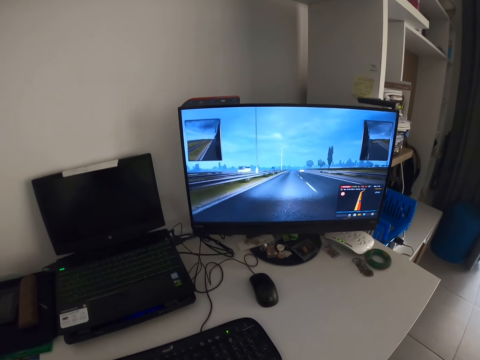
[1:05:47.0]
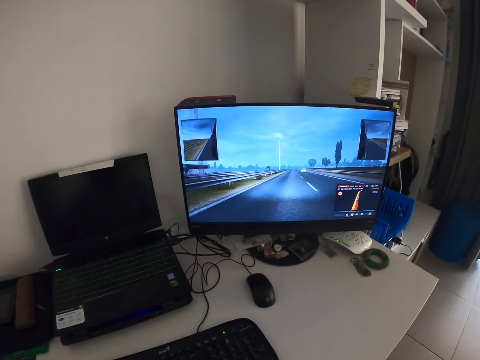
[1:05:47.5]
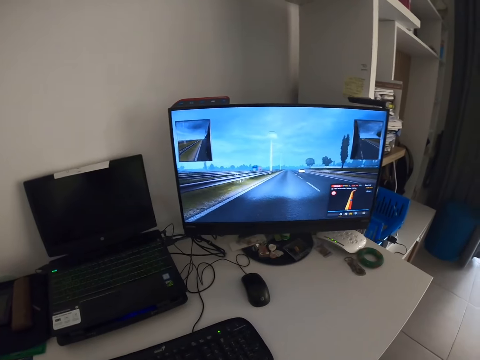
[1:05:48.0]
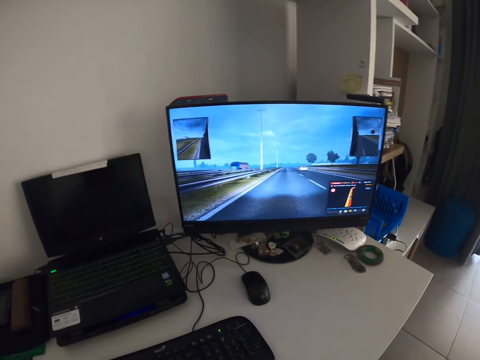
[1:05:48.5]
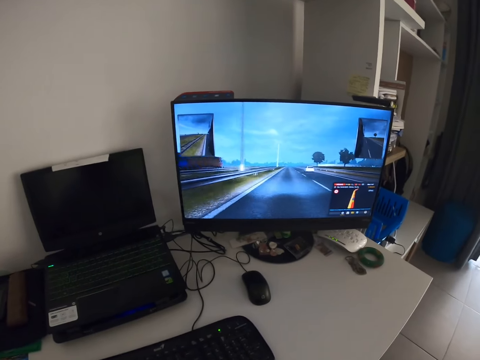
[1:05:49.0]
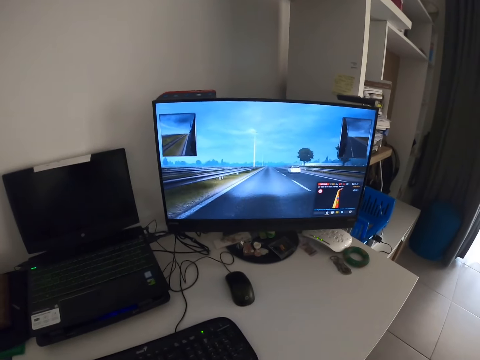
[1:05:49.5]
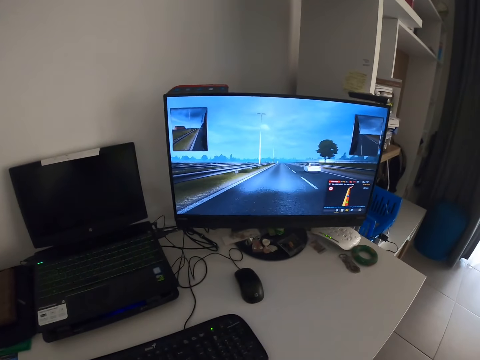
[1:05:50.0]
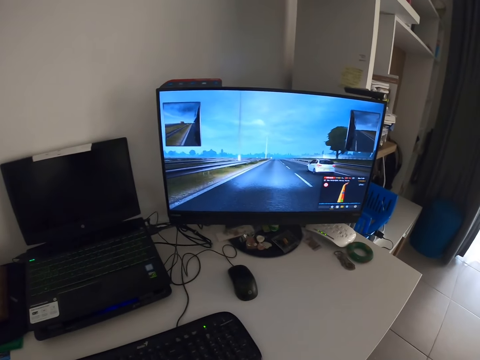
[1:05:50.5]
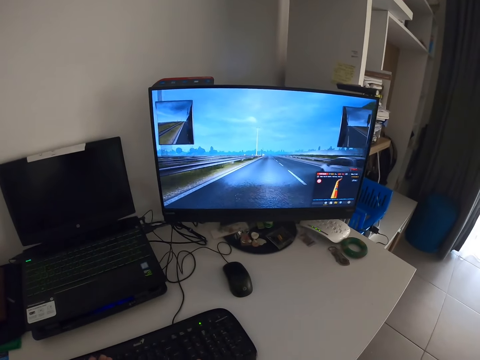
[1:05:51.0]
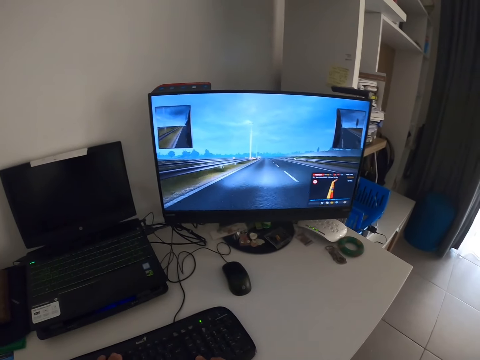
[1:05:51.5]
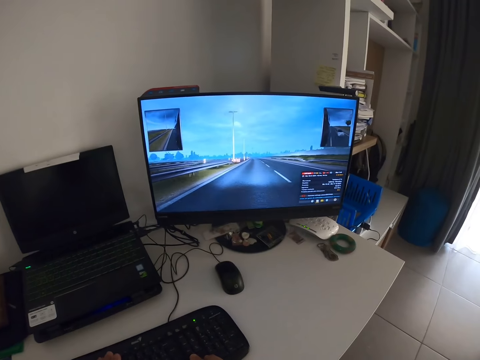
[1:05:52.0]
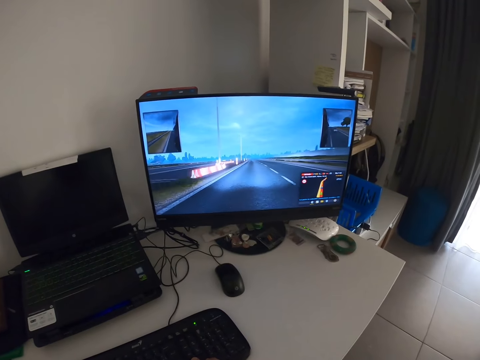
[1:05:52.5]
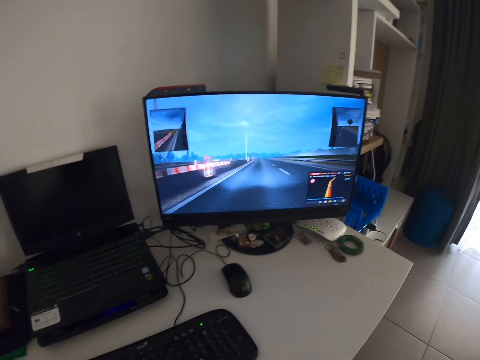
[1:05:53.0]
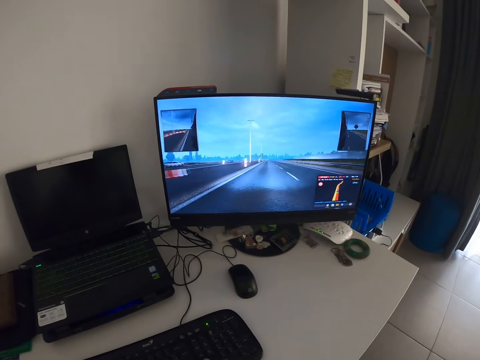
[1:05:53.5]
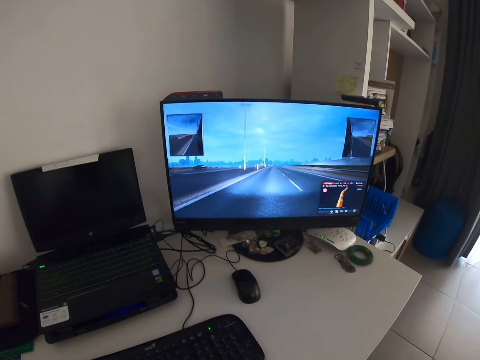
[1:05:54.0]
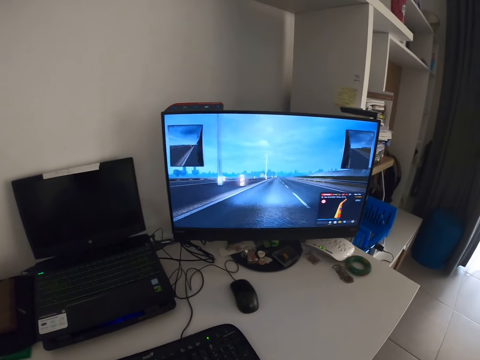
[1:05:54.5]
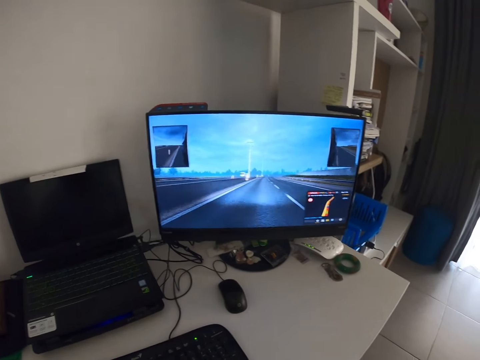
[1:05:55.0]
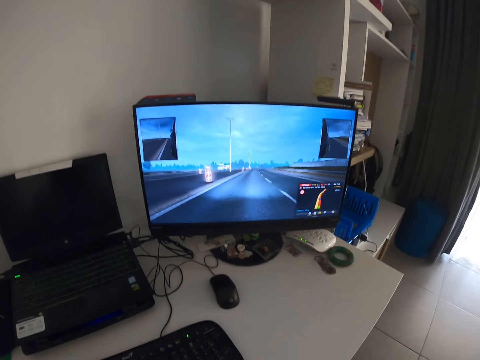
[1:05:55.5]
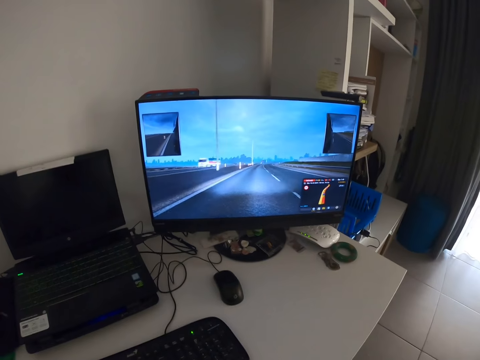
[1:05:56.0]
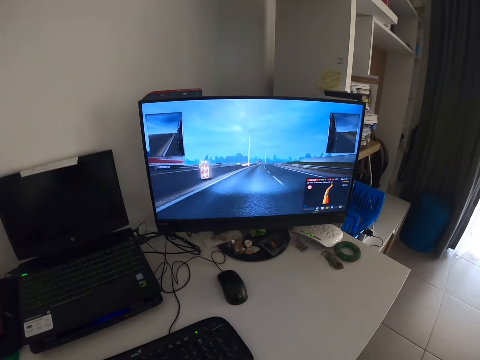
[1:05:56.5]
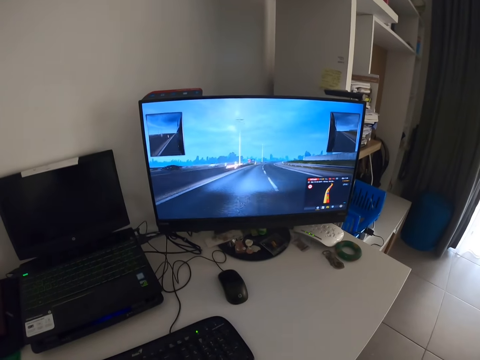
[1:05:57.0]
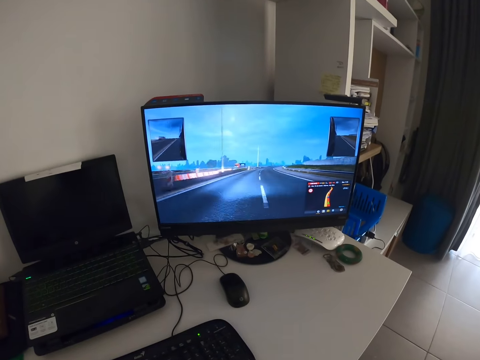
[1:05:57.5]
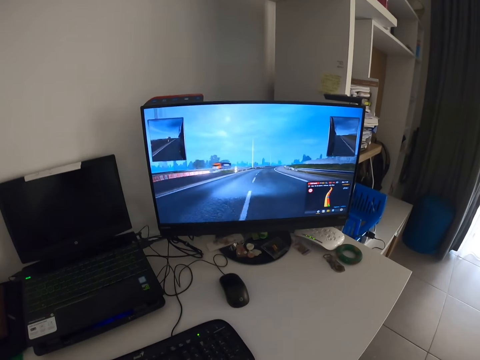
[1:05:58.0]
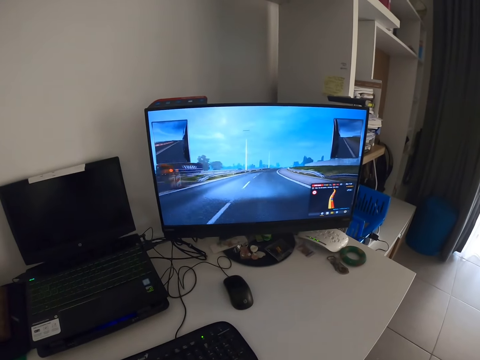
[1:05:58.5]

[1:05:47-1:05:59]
The camera wearer plays a game on a computer.

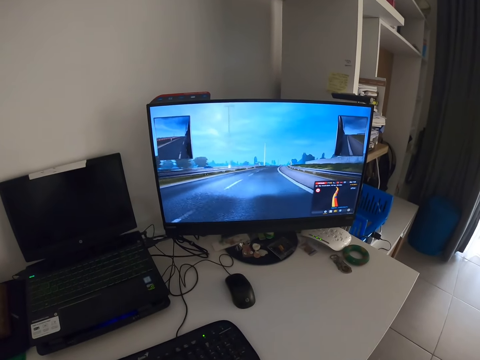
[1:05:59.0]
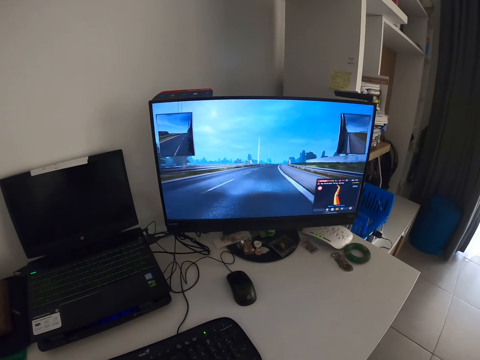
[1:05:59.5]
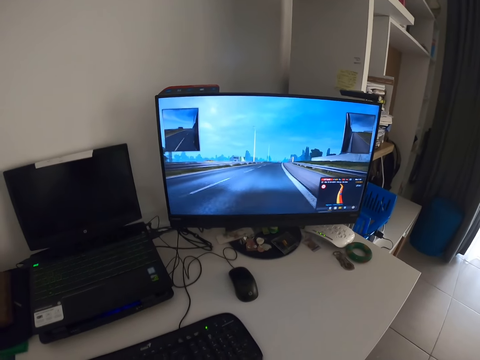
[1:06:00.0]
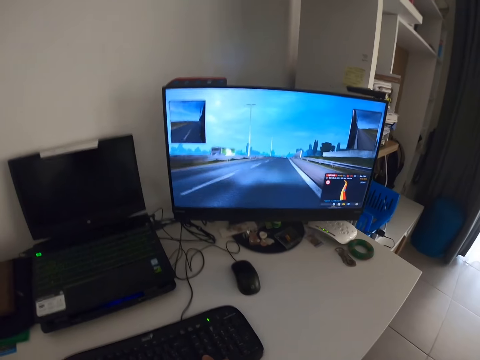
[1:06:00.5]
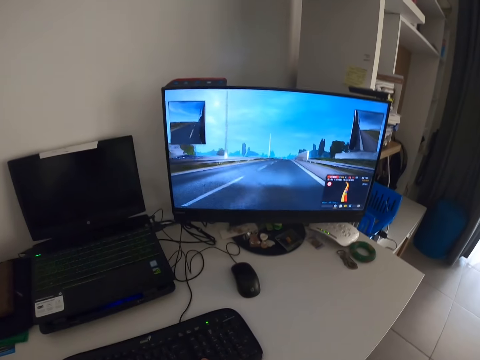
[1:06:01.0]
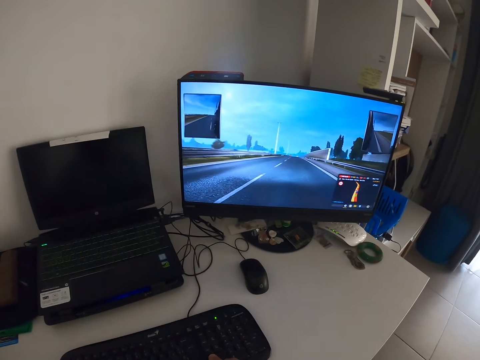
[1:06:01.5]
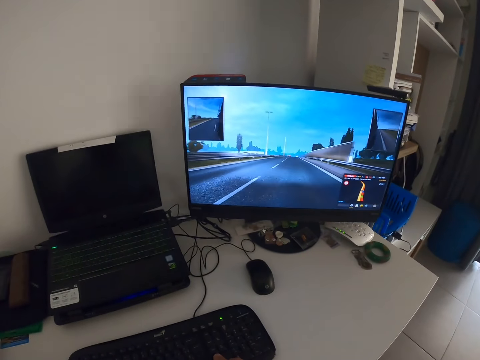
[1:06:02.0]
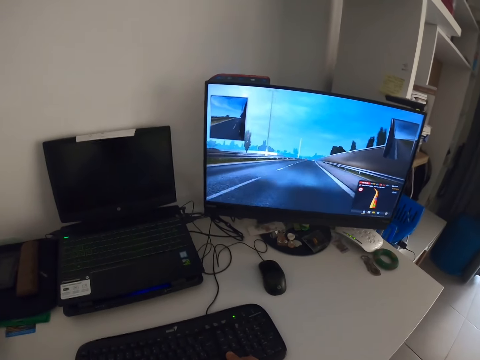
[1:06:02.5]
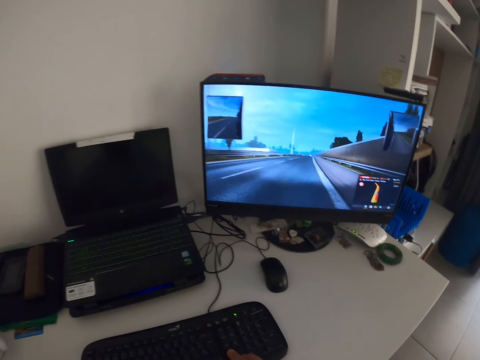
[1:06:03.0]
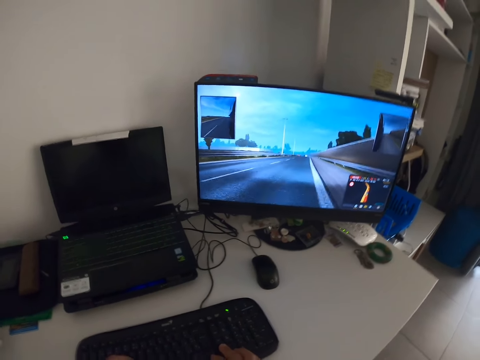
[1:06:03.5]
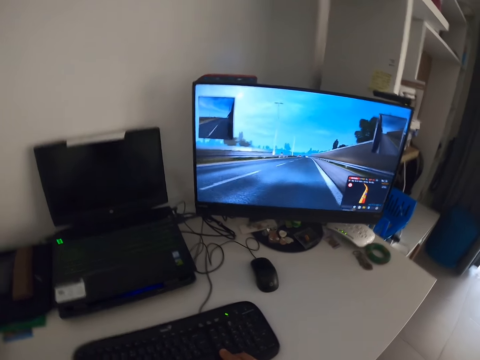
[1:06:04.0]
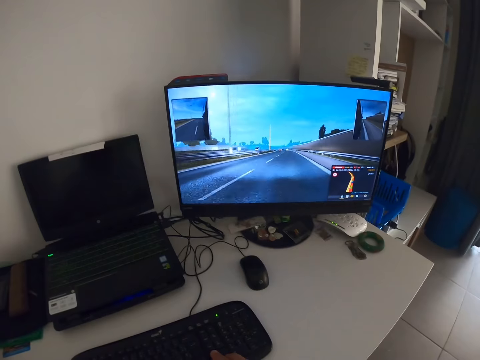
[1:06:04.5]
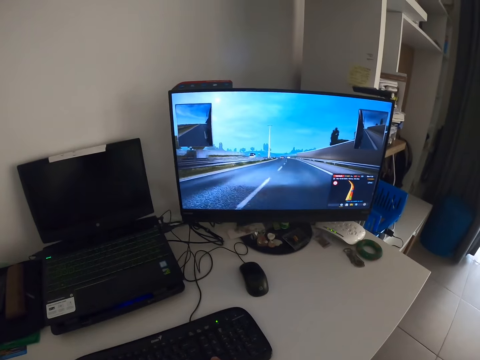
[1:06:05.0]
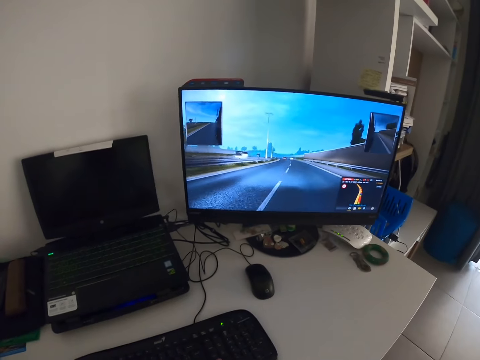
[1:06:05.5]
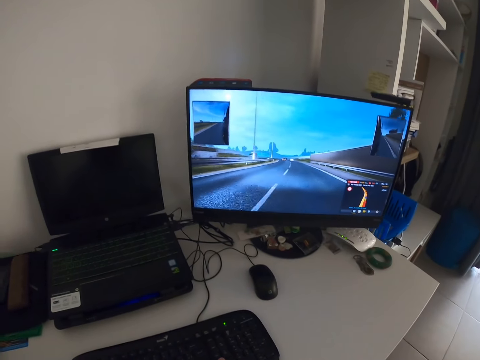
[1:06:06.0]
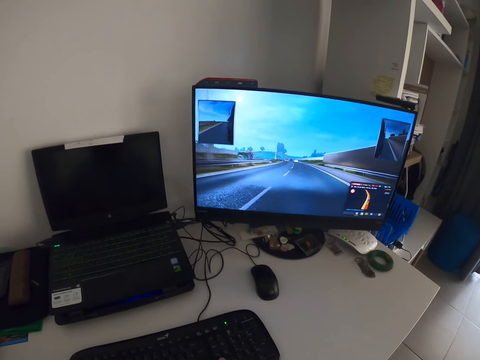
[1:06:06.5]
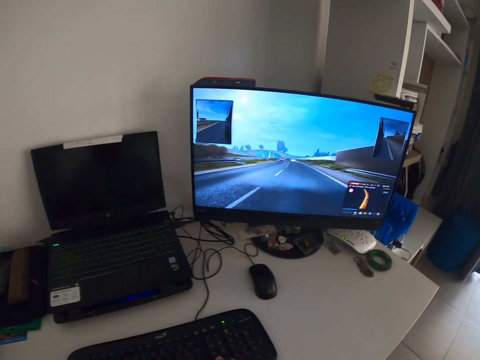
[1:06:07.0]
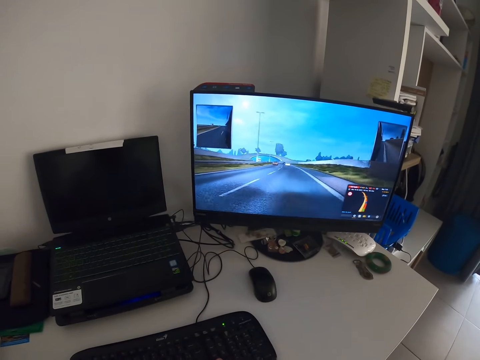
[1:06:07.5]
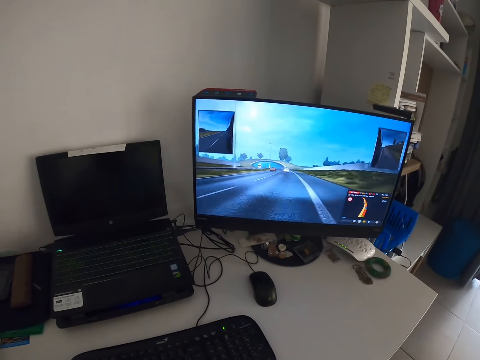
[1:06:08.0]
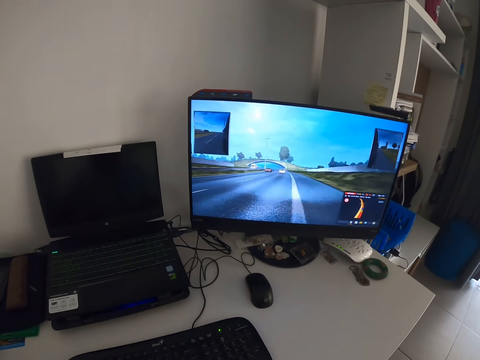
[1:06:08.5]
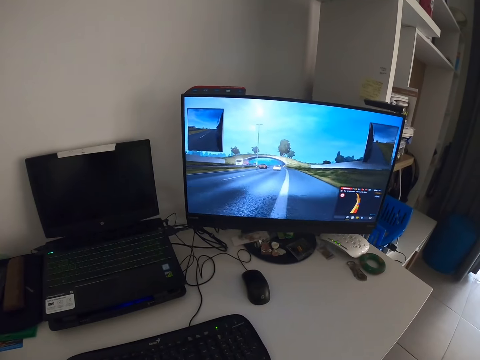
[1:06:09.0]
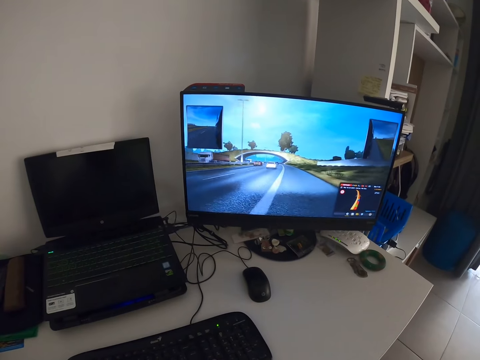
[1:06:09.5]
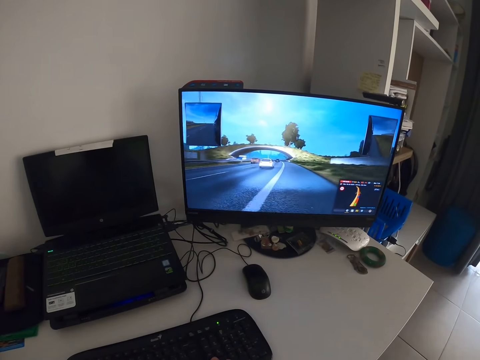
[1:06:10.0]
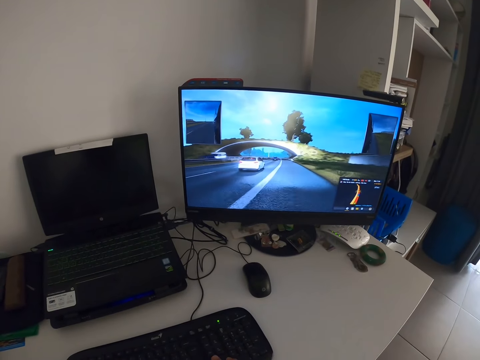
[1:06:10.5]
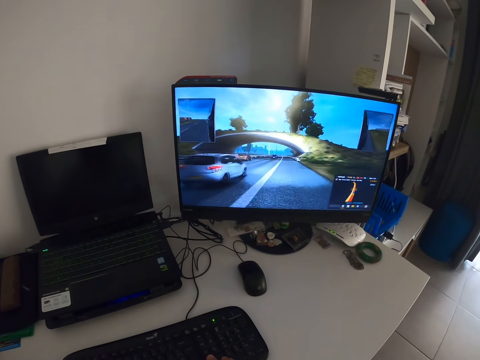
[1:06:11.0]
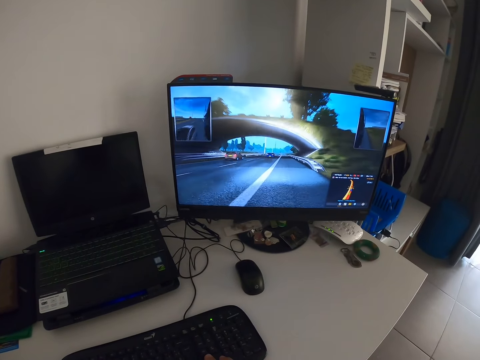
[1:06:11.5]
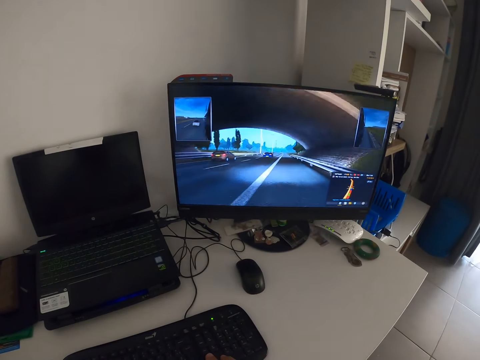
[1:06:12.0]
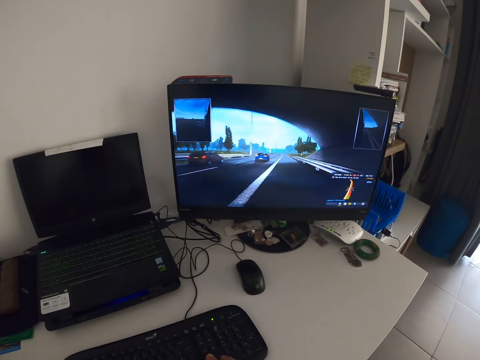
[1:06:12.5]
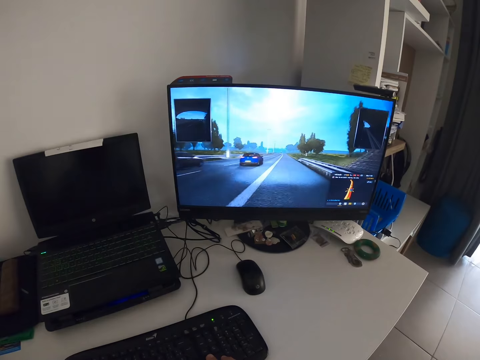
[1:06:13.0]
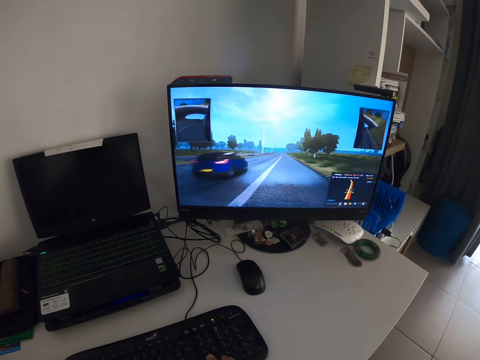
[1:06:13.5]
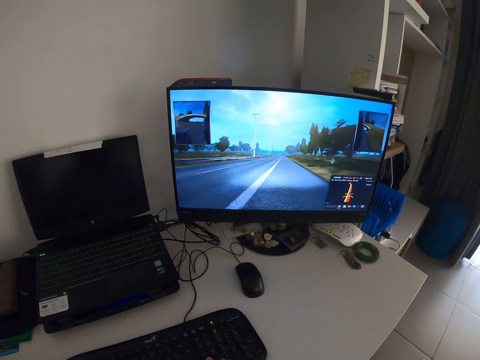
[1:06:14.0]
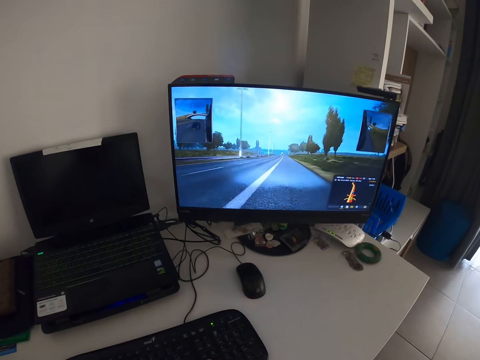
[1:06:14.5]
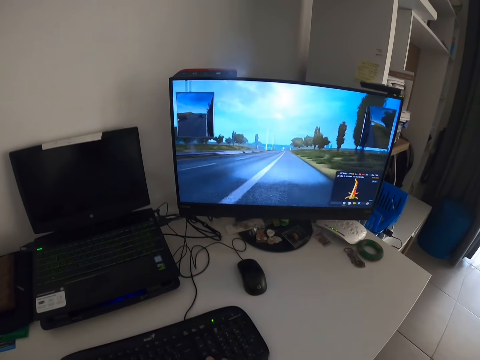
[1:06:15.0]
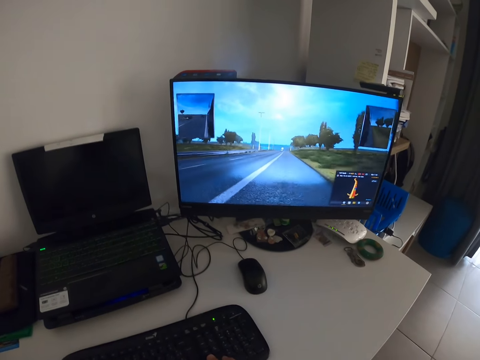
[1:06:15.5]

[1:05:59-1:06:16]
The camera wearer plays a game on a computer. They play it again.
